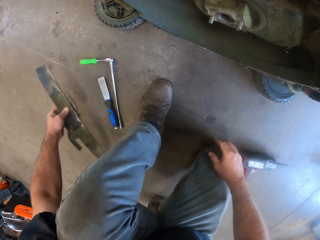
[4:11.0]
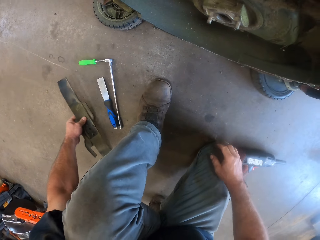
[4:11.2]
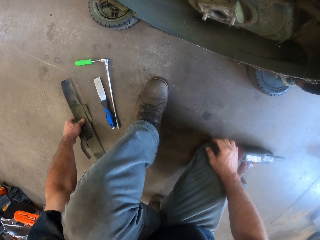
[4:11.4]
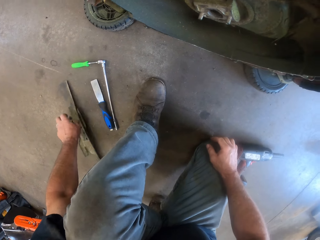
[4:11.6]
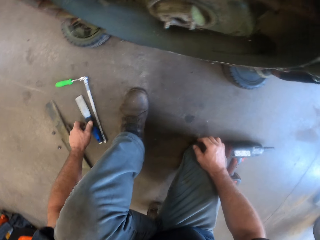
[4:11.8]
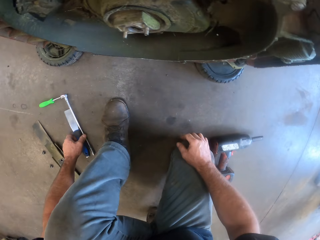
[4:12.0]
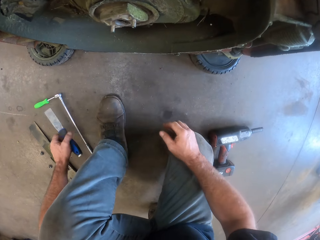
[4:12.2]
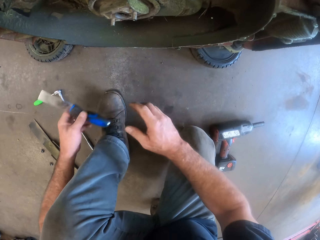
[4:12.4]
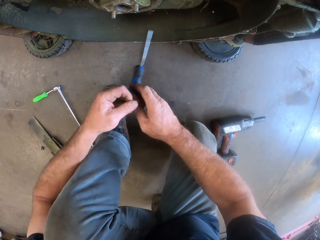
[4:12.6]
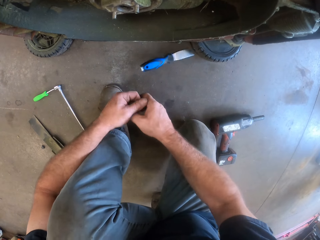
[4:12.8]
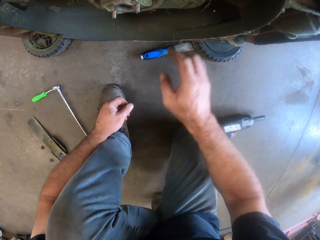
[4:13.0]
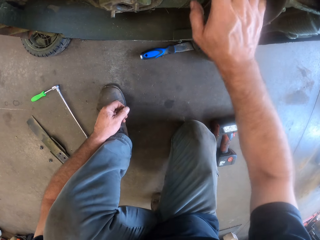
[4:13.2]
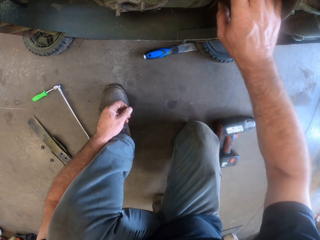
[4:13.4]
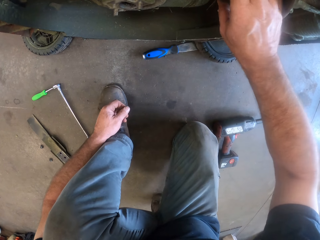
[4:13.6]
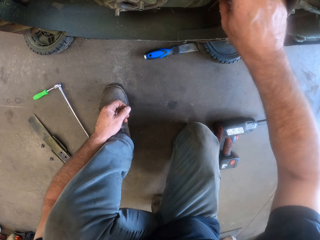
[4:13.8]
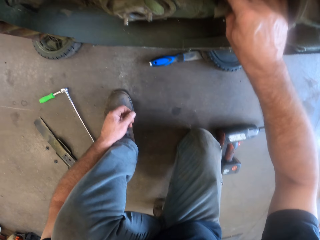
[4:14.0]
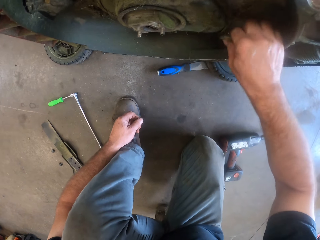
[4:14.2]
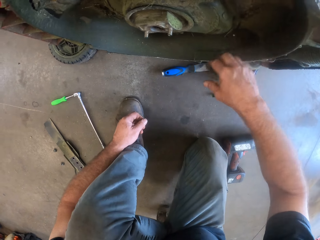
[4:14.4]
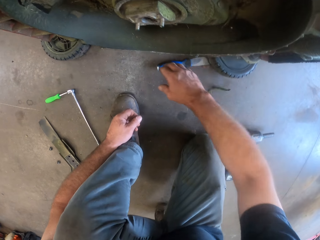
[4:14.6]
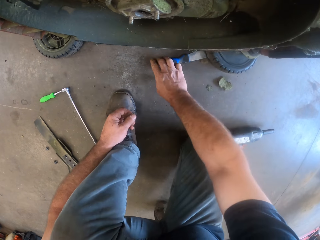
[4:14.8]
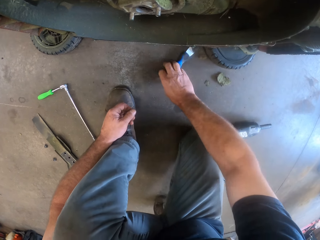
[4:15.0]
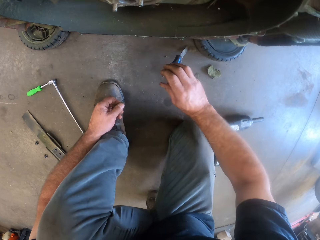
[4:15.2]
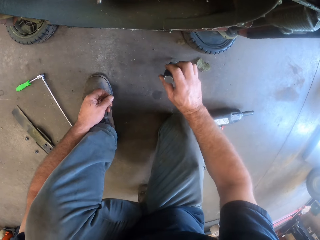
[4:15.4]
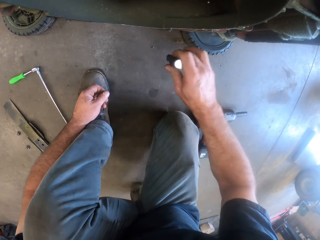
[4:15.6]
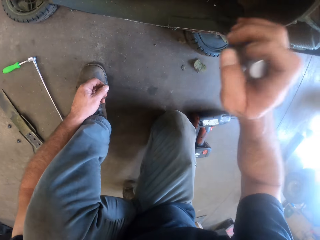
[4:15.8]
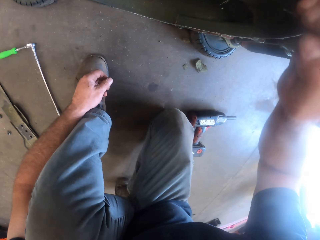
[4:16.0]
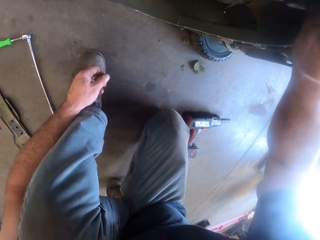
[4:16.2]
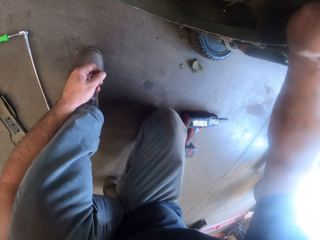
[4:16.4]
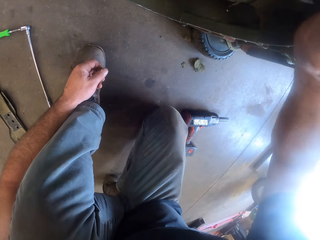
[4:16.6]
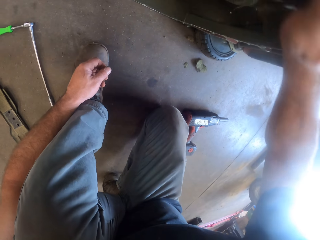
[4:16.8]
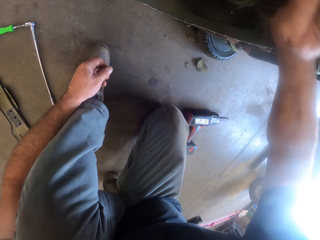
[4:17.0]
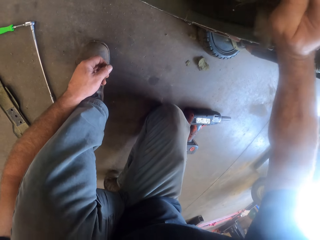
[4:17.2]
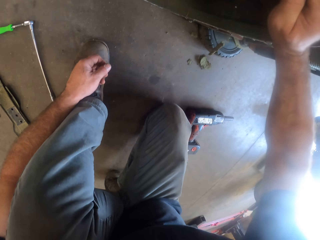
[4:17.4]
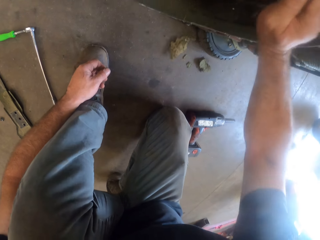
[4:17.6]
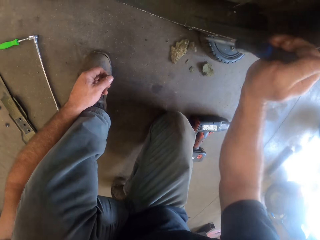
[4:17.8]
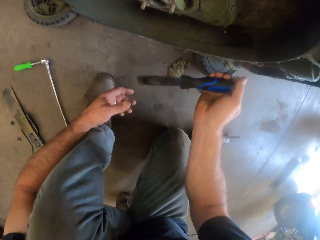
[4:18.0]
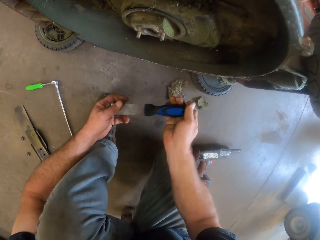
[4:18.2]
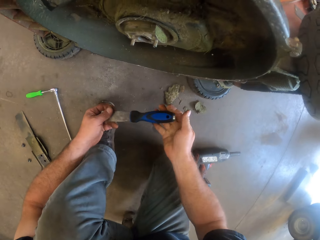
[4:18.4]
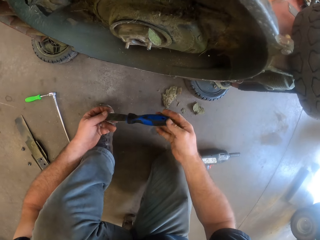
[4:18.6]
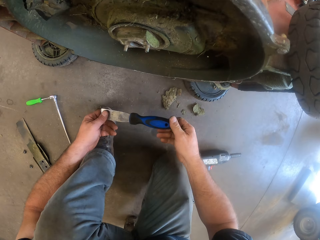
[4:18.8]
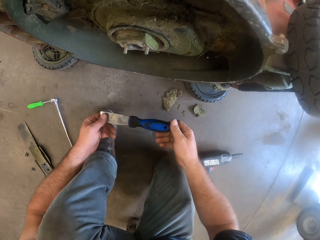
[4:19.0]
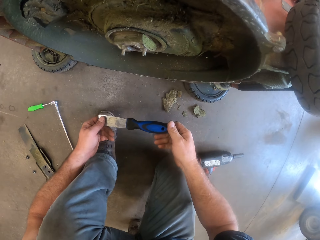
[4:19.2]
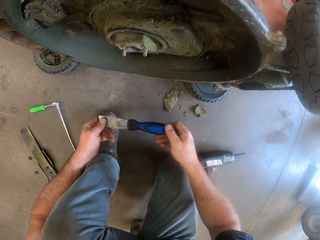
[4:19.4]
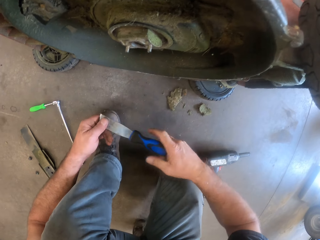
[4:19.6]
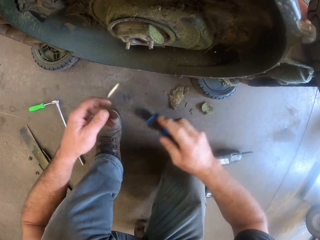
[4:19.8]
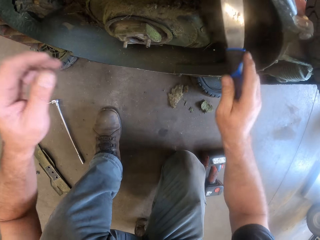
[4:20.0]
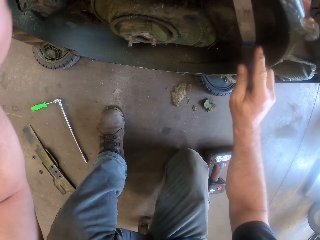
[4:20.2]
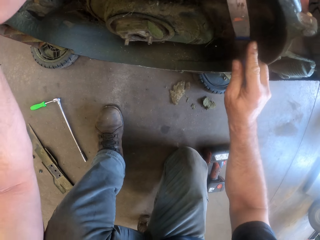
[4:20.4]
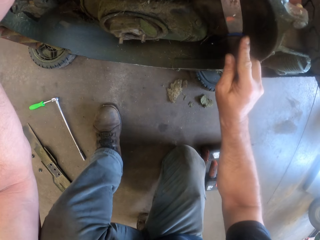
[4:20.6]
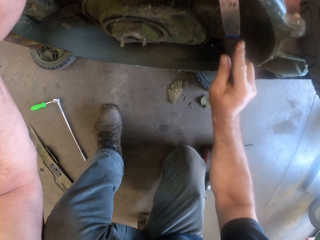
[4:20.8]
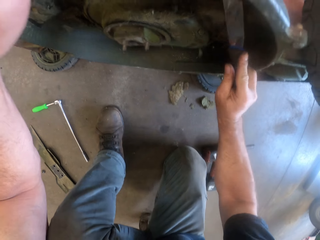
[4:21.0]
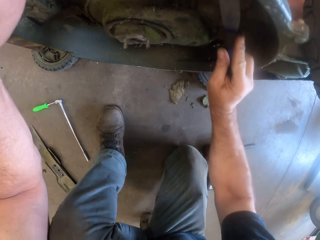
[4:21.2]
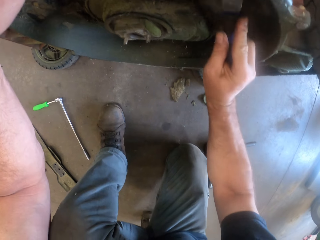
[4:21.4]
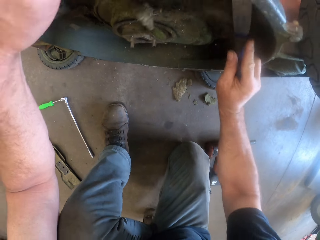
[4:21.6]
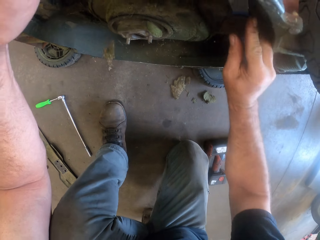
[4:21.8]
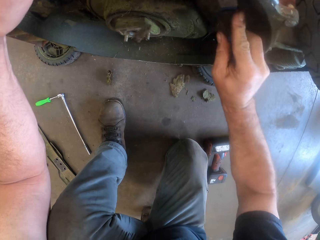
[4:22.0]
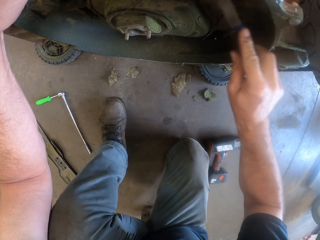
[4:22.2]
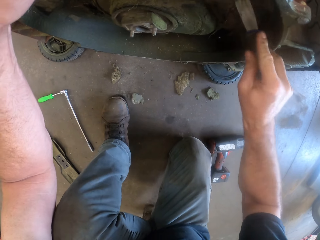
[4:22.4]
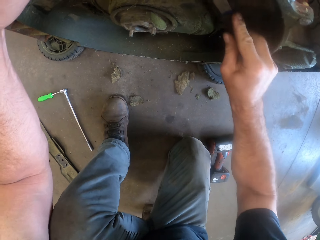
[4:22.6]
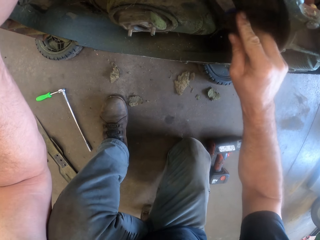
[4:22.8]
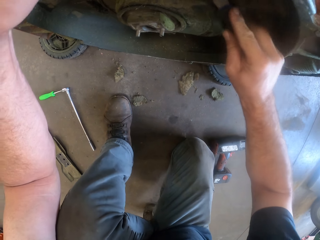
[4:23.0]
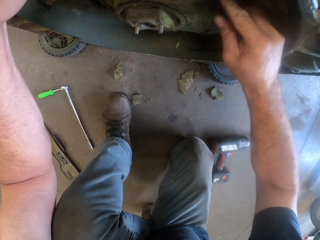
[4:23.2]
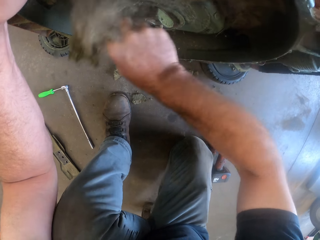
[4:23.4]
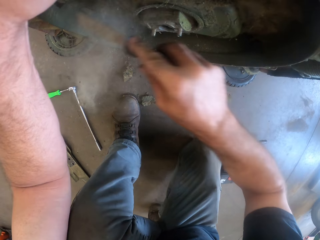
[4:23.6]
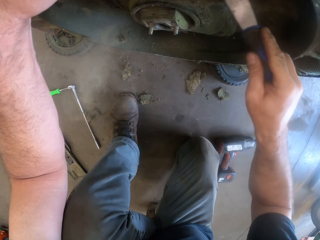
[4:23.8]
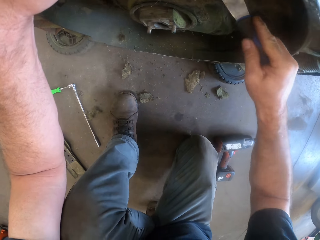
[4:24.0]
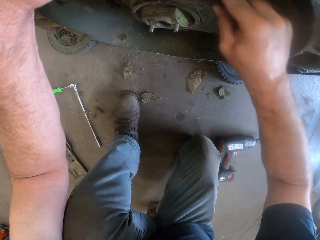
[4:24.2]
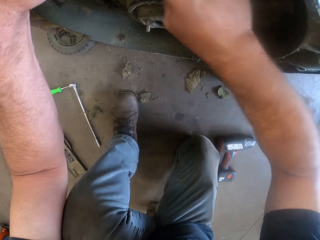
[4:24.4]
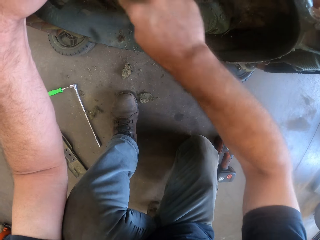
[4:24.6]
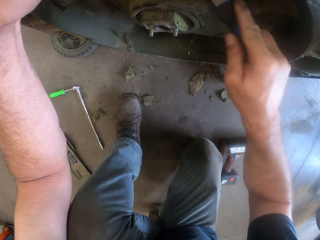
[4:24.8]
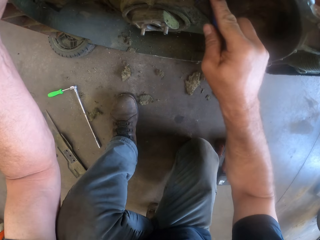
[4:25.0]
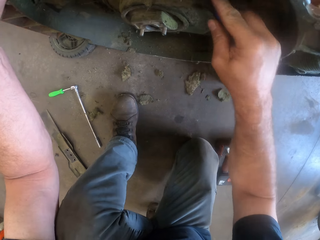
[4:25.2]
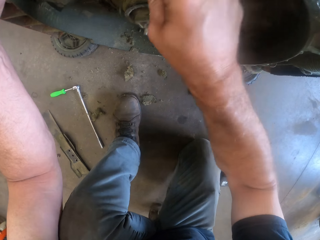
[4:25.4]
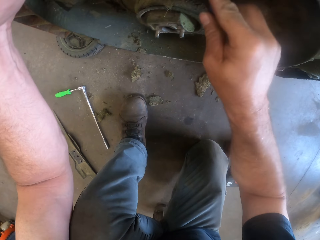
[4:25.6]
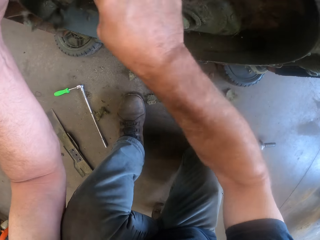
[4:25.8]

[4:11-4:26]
The camera wearer drops the lawnmower blade on the floor. He picks the scraper or chisel from the floor with his left hand. He drops the scraper mistakenly on the floor. He removes the stuck grass on the lawnmower with his right hand. He picks the scraper from the floor with his right hand. He scrapes the stuck grass on the lawnmower with the scraper. He turns the chisel in his hands. He removes the dry grass on the lawn mower using the chisel.

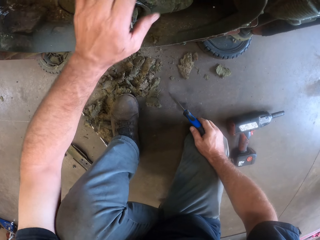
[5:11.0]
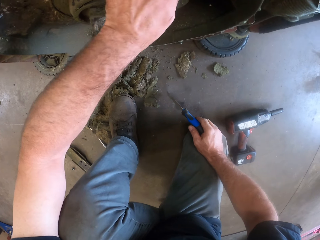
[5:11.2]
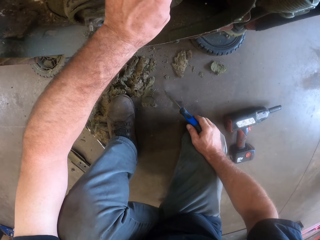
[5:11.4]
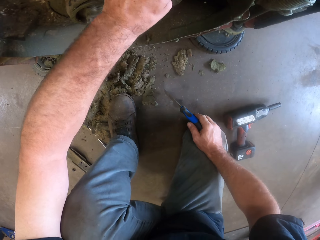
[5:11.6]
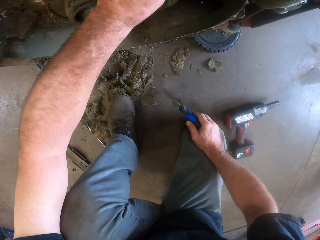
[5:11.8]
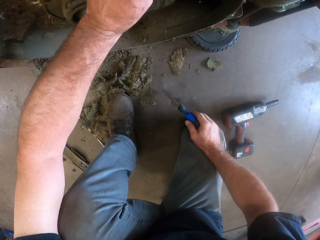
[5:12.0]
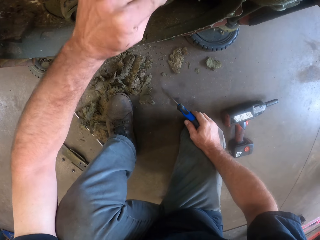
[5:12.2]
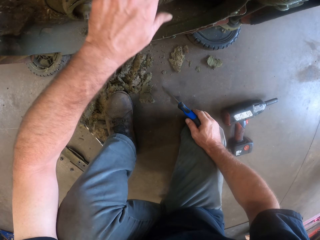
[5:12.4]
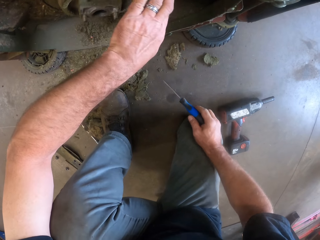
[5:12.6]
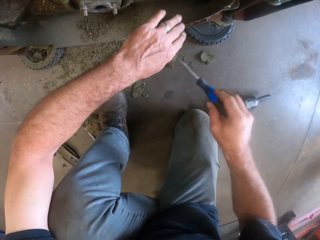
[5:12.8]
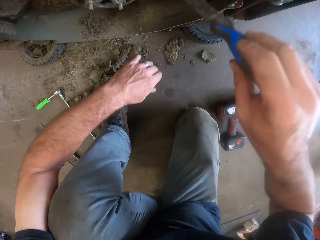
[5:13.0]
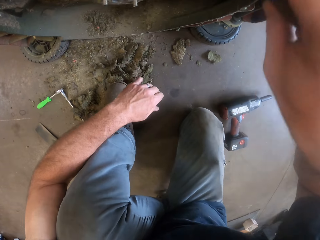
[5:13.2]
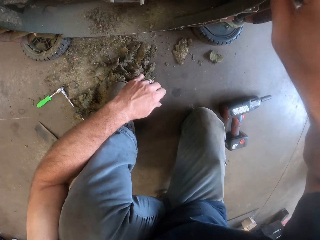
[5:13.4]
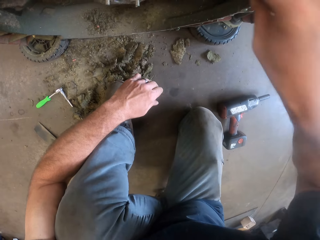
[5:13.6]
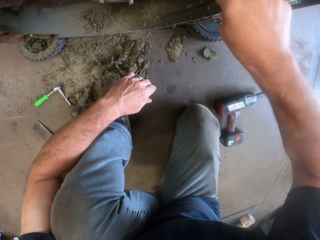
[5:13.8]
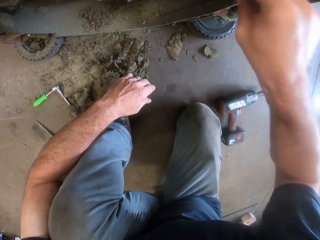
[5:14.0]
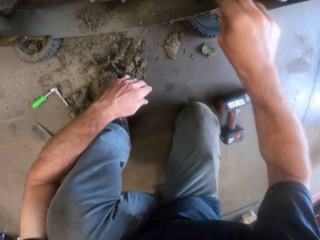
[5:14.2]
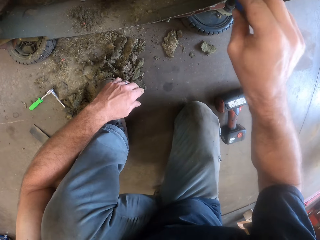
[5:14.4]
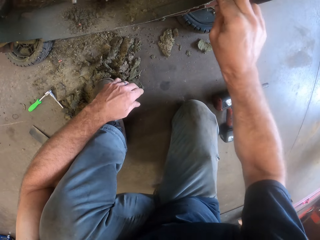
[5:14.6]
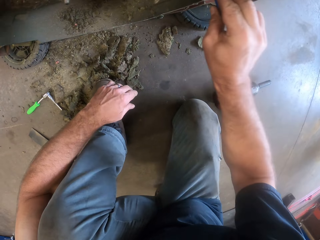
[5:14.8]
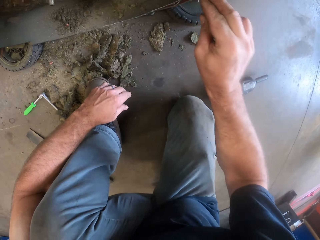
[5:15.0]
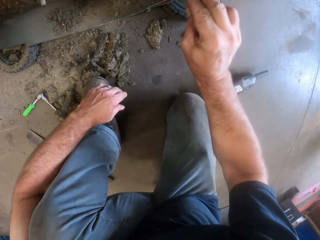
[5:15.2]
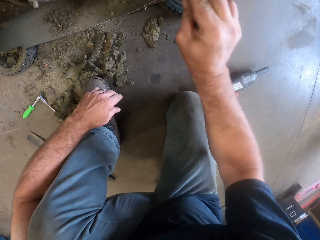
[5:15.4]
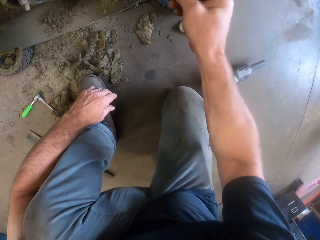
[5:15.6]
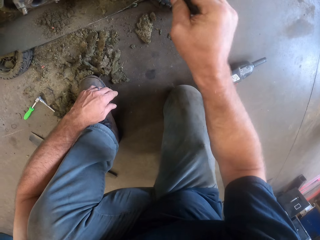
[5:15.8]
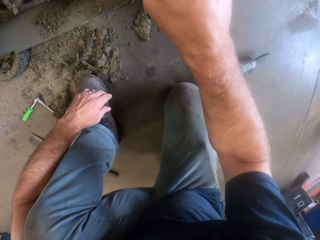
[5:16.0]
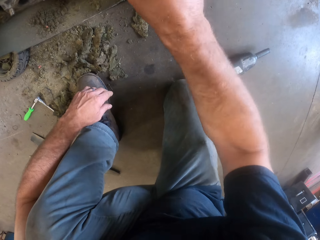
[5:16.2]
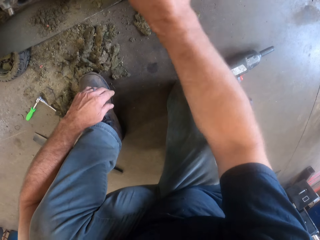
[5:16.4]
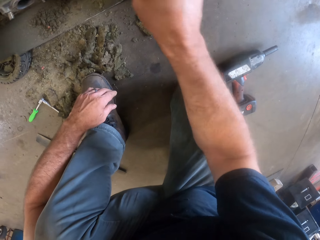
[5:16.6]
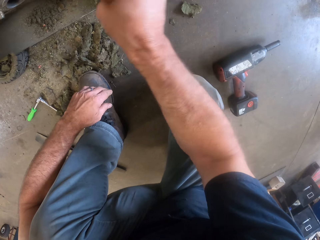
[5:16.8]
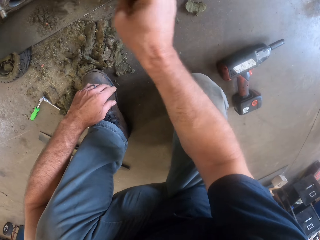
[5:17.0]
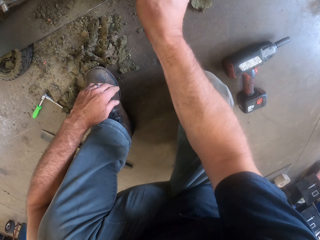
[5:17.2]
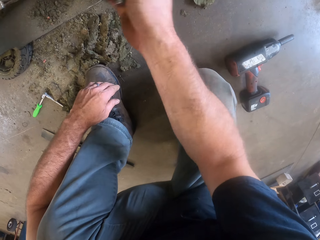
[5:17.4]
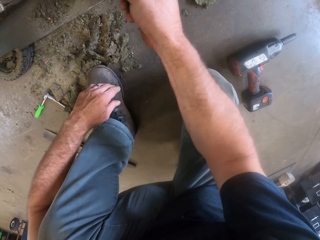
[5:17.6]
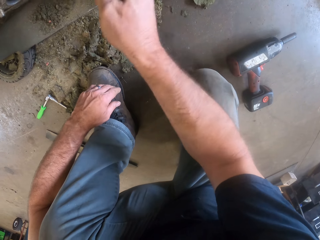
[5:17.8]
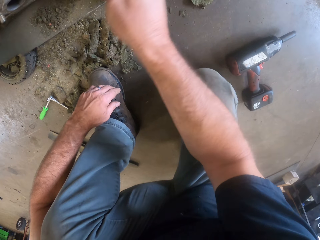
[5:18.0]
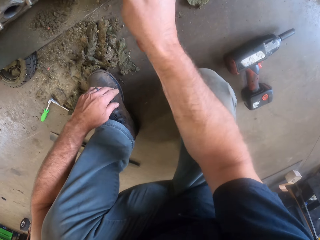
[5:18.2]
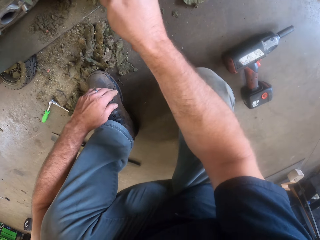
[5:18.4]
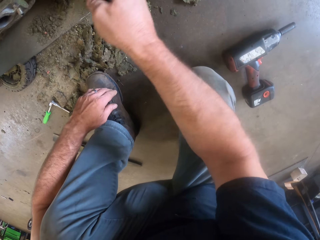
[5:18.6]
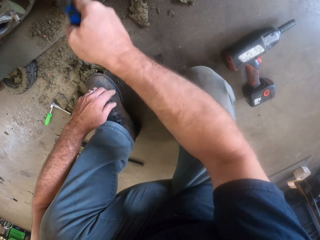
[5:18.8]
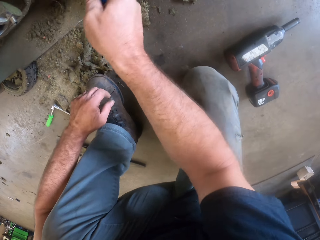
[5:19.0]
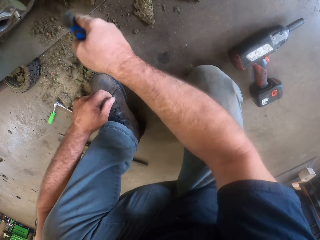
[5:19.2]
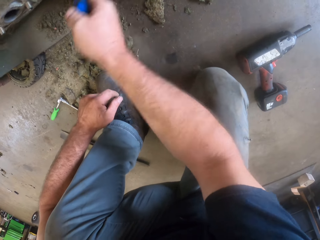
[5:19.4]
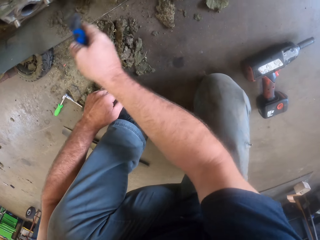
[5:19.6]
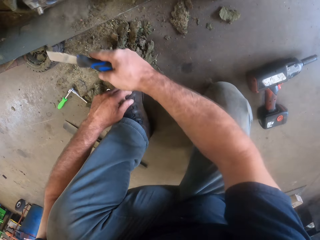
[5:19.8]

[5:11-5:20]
The camera wearer removes his left hand from the lawnmower. He scrapes the stuck grass on the lawnmower with the scraper.
